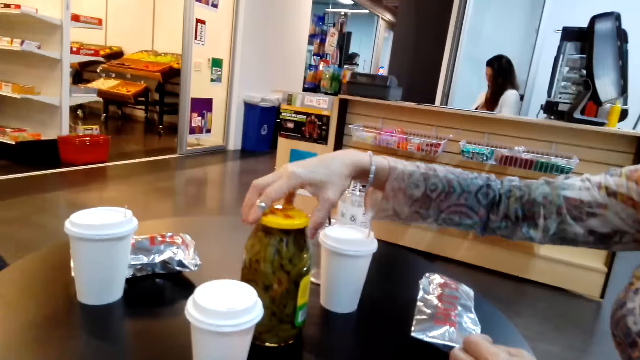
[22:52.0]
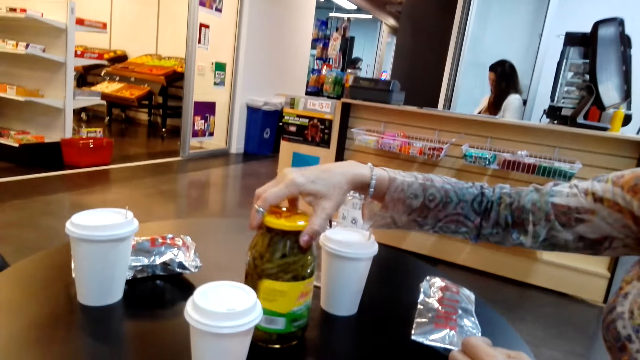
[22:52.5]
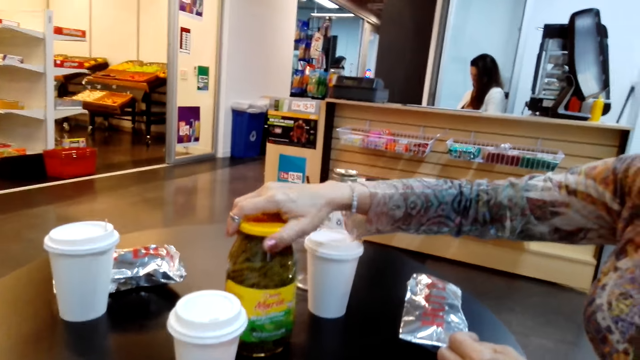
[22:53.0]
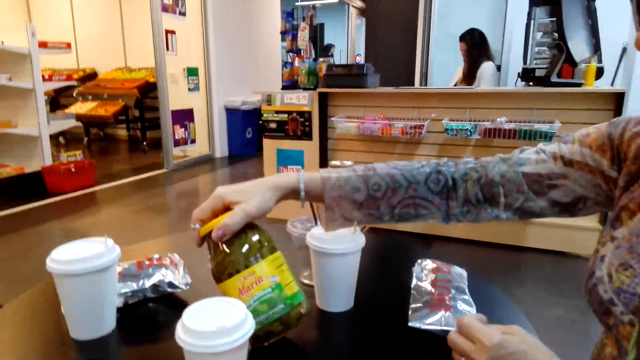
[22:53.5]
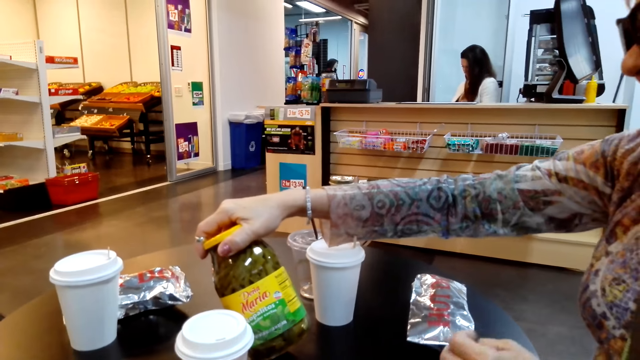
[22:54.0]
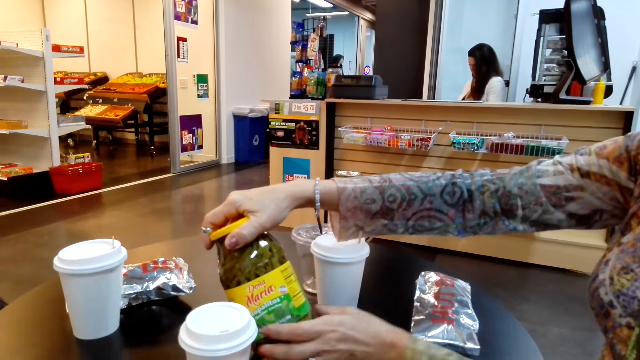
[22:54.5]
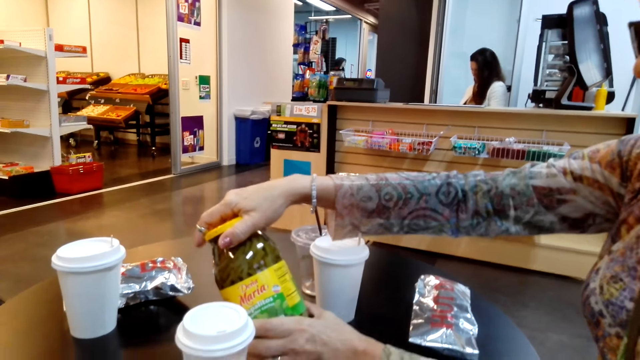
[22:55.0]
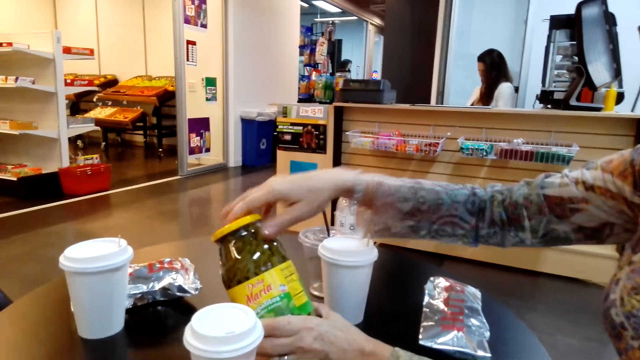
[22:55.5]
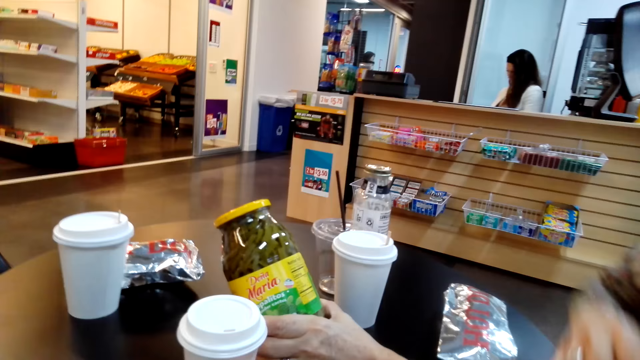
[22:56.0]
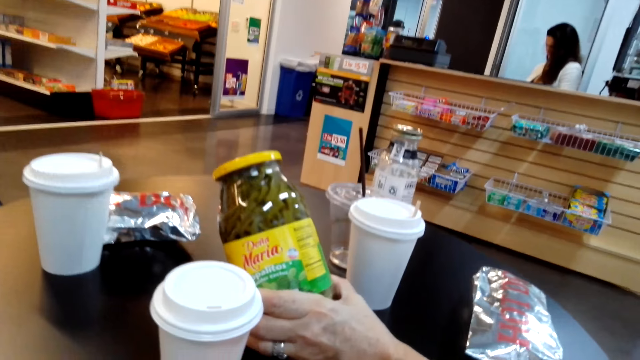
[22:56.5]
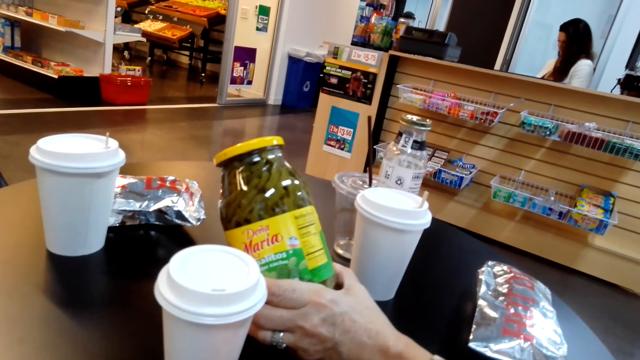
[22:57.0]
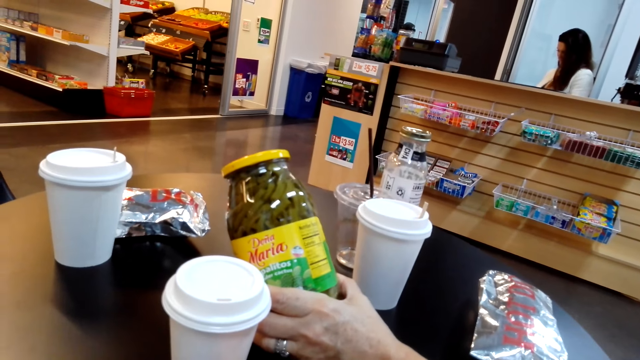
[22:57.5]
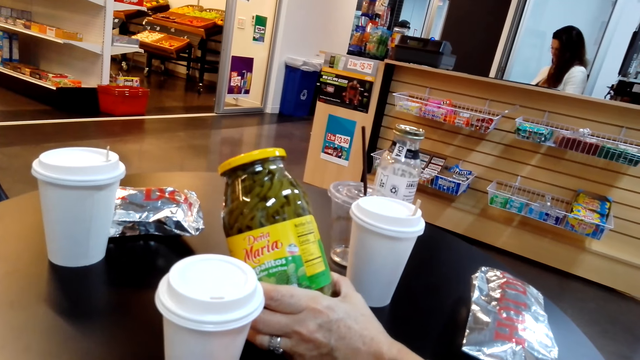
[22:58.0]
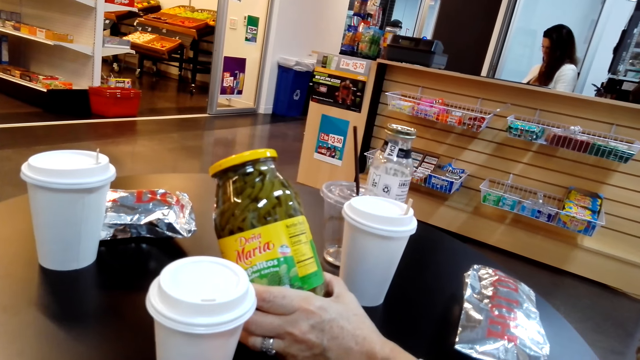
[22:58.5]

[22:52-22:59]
A lady rotates the packaging container. The lady holds the packaging container.

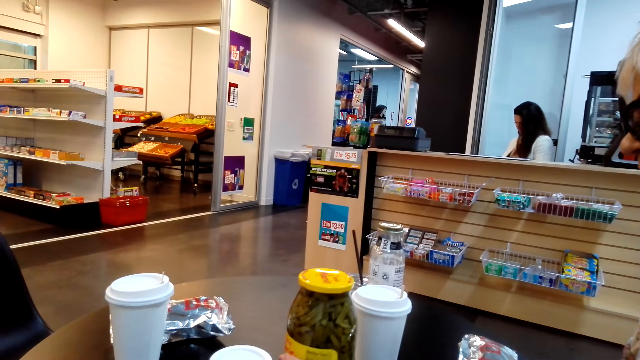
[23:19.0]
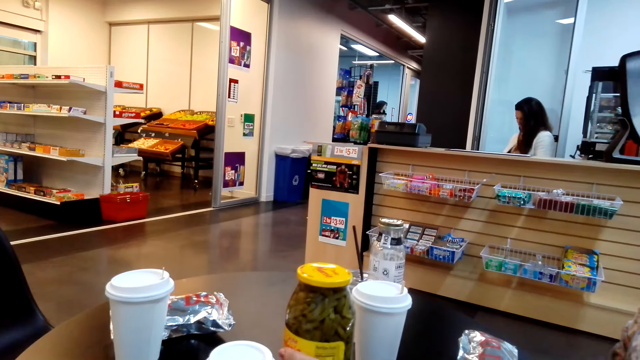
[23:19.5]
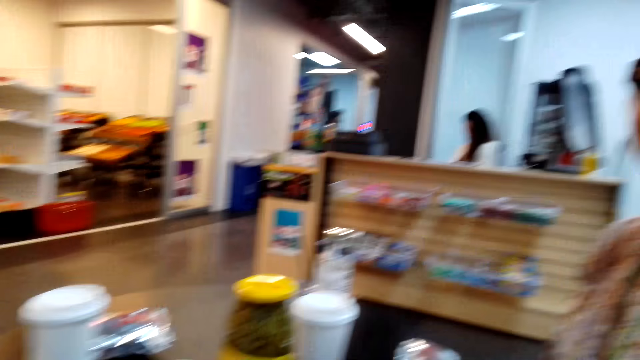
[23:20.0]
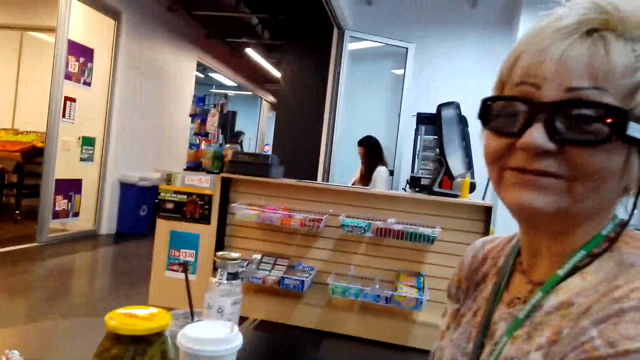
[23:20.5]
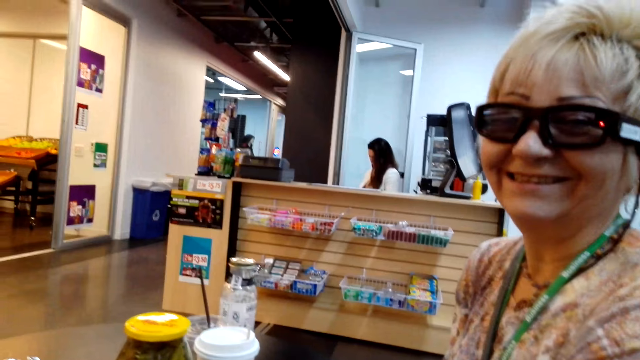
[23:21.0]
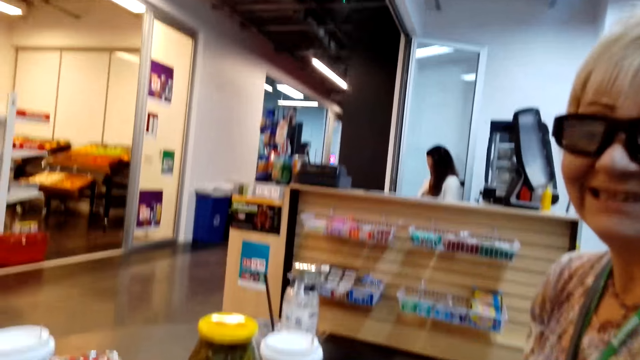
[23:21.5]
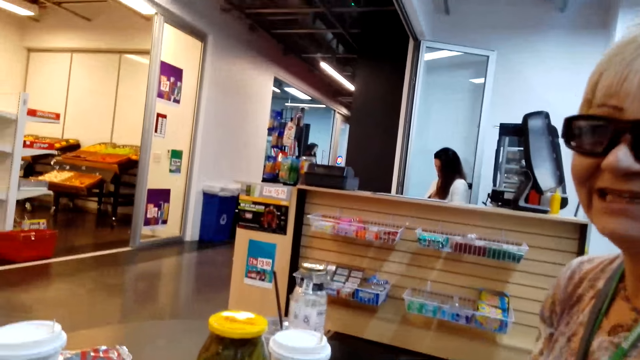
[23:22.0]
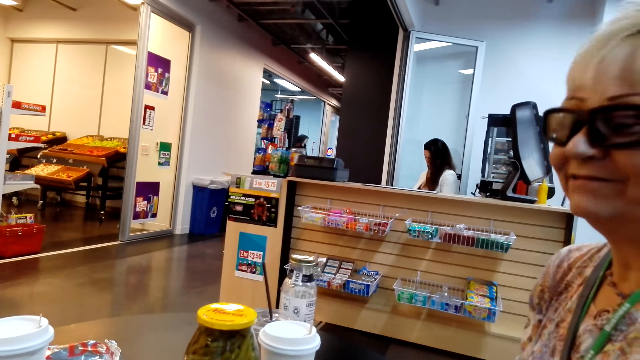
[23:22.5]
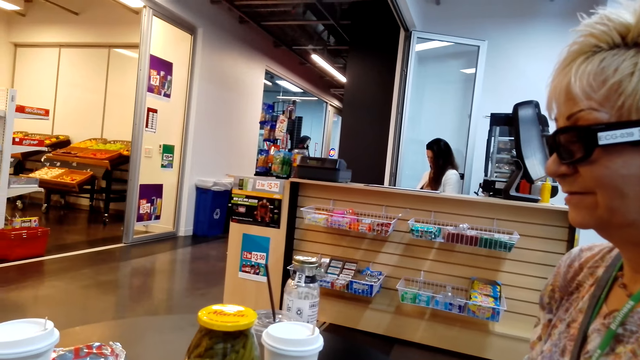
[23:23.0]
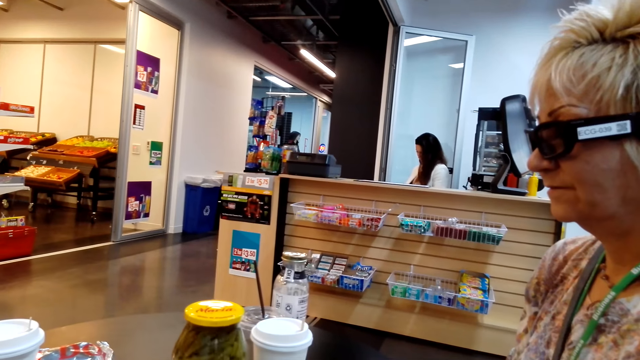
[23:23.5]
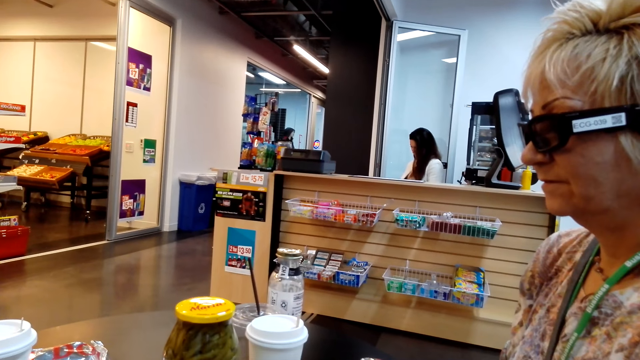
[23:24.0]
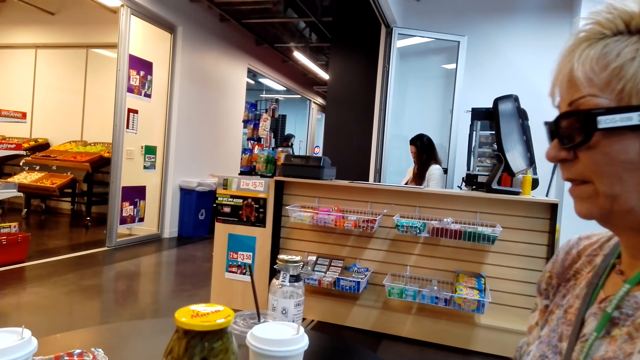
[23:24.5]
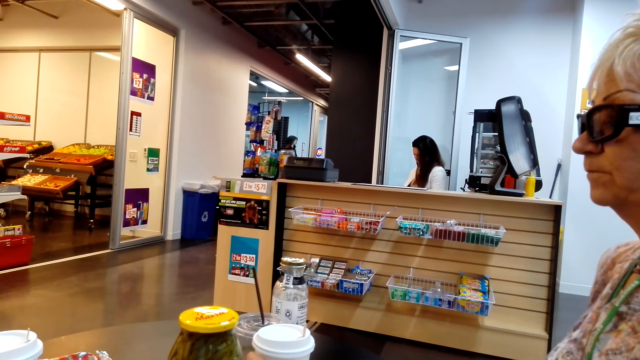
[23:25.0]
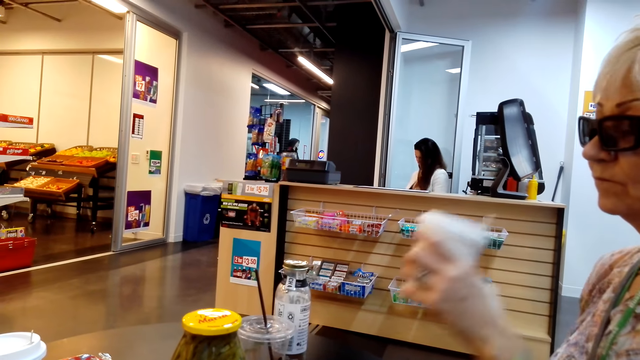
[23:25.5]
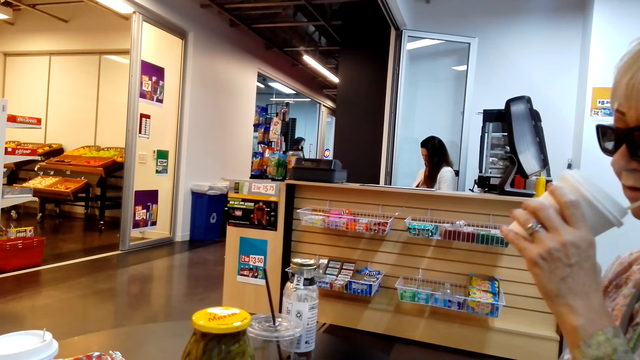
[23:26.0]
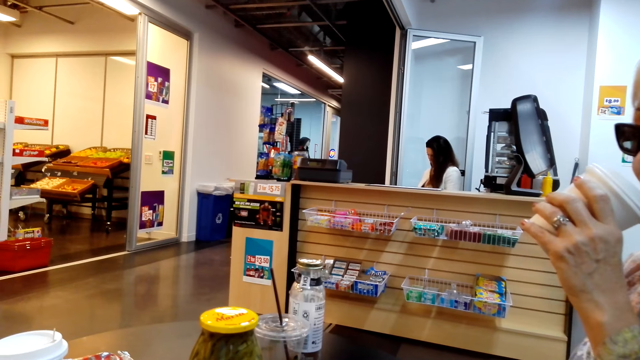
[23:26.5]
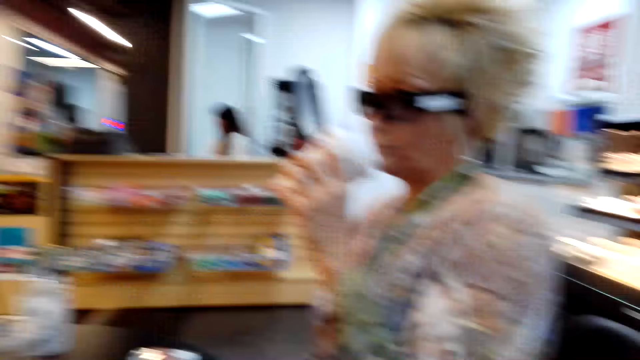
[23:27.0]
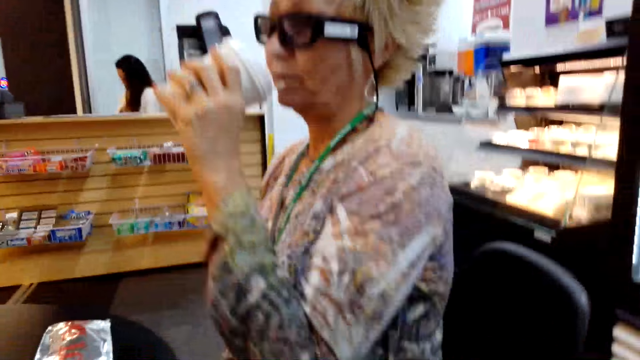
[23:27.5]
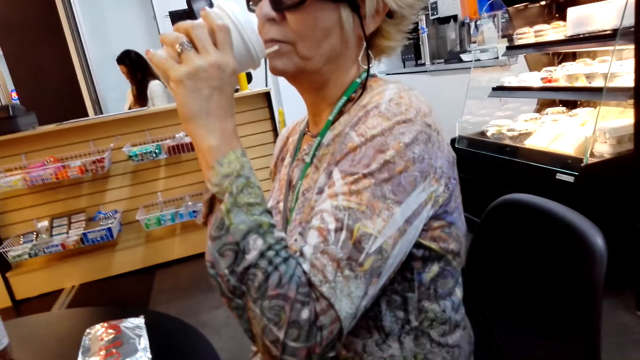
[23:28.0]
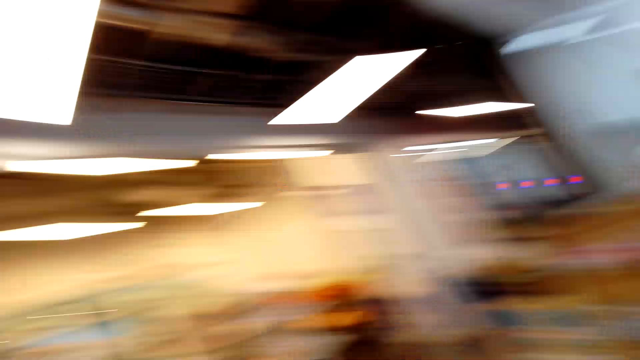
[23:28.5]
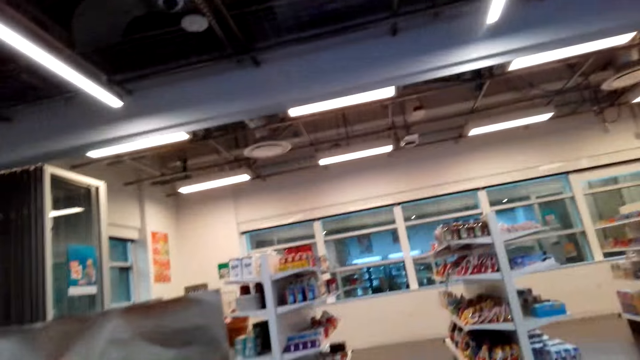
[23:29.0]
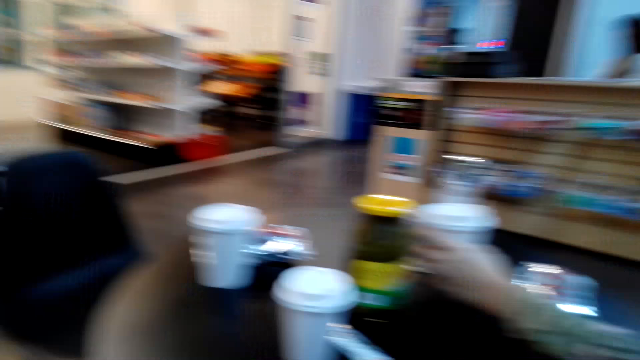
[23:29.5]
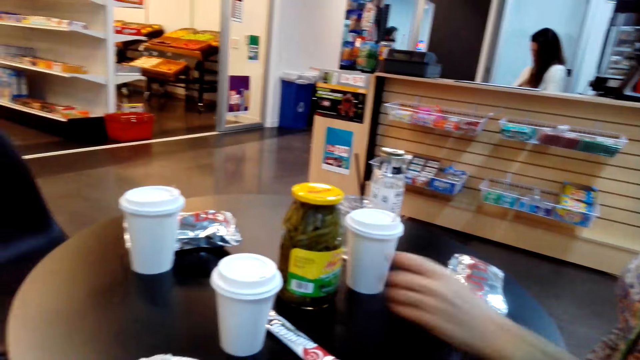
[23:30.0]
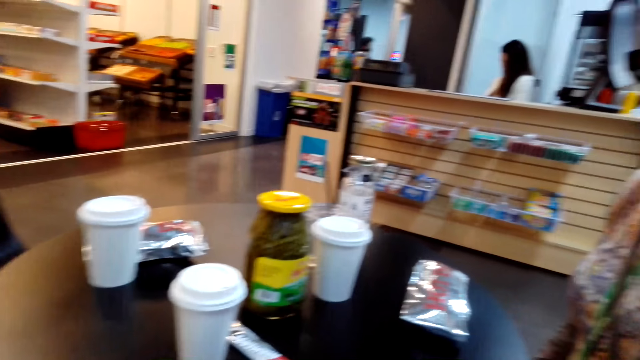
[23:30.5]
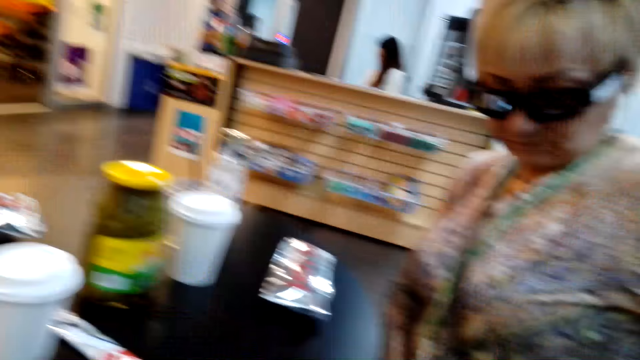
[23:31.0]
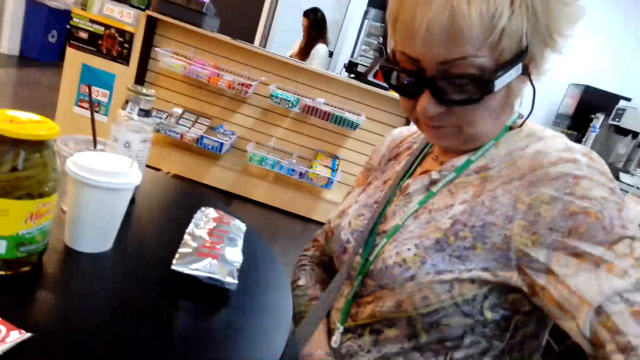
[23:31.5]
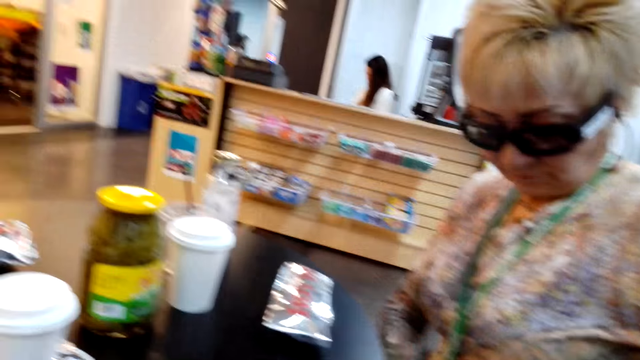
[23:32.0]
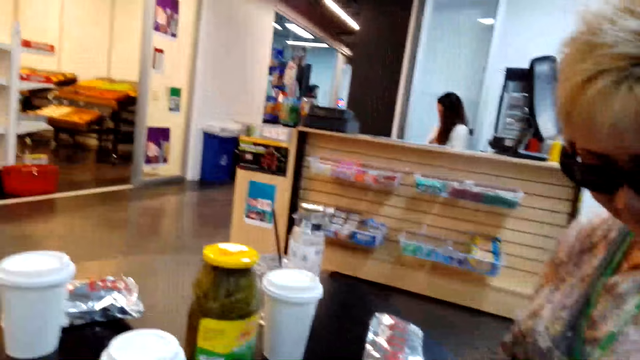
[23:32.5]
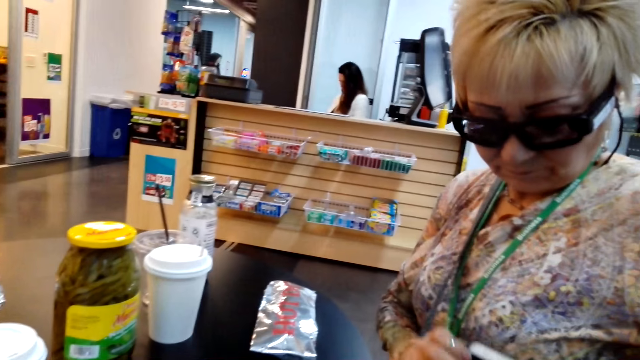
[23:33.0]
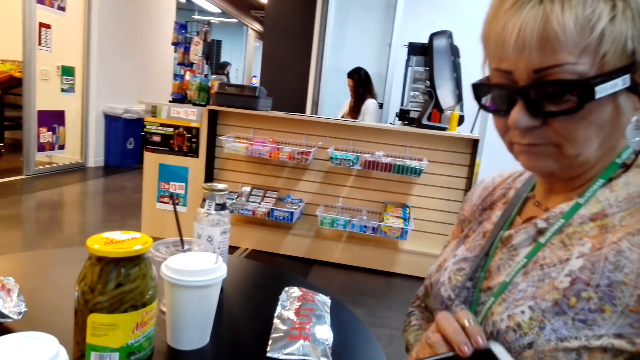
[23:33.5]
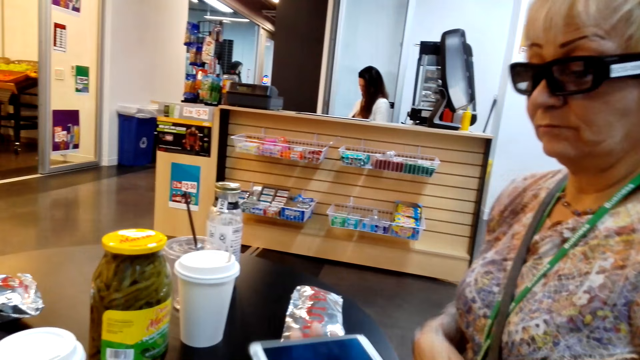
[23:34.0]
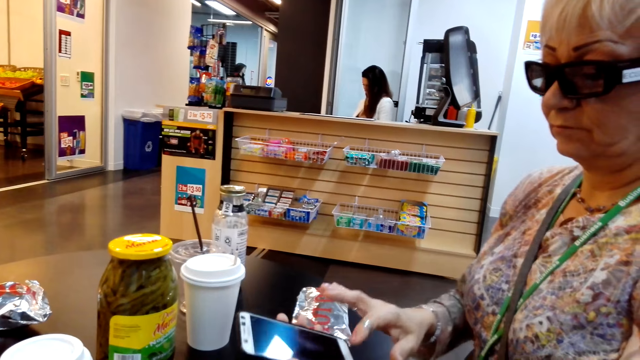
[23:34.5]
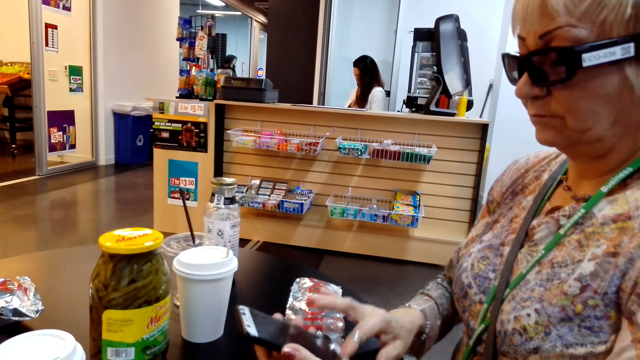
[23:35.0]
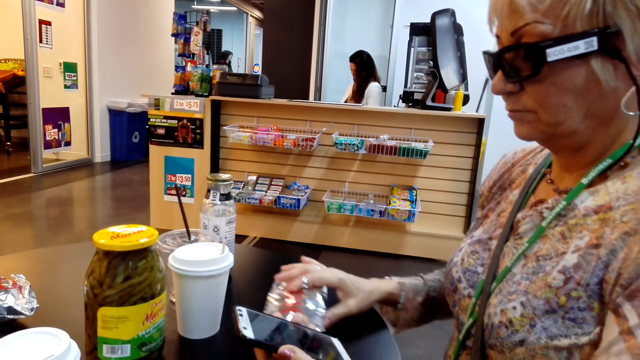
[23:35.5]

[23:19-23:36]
A lady talks with the camera wearer. The lady picks the white plastic container. The camera wearer drinks milkshake in the grocery. They put the milkshake on the table. The lady returns the white plastic container. The lady picks the cell phone. The camera wearer takes the mobile phone from the pocket. The lady operates the cell phone.
